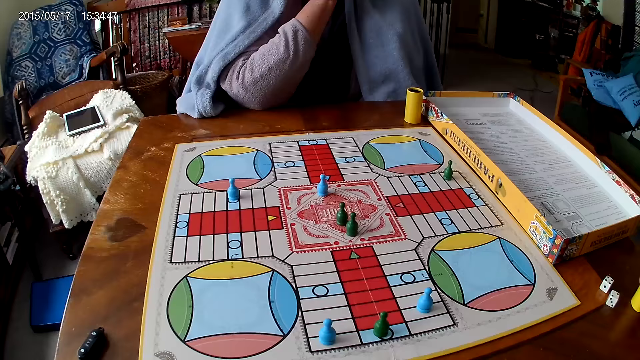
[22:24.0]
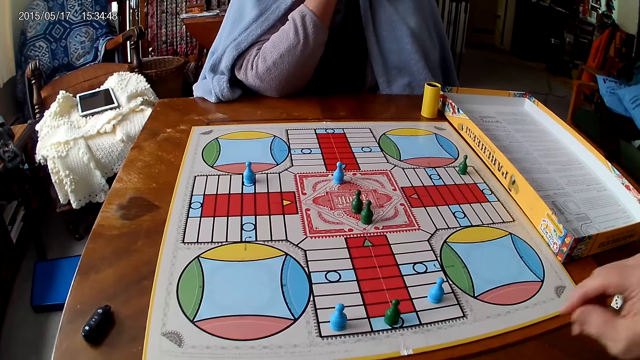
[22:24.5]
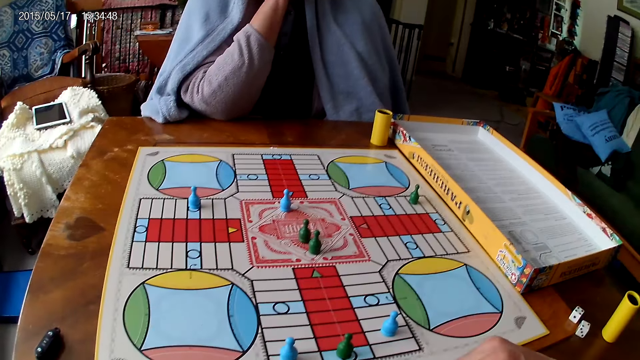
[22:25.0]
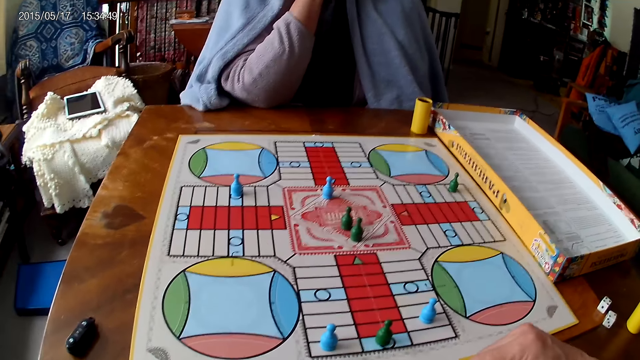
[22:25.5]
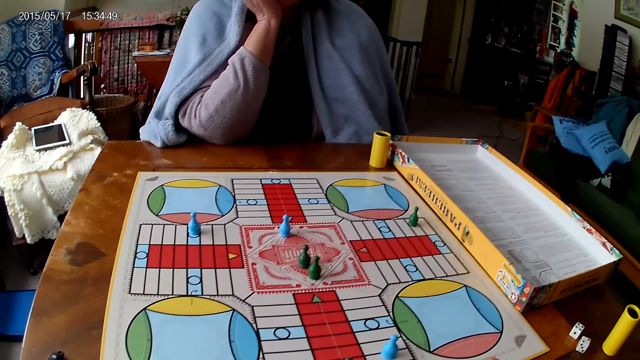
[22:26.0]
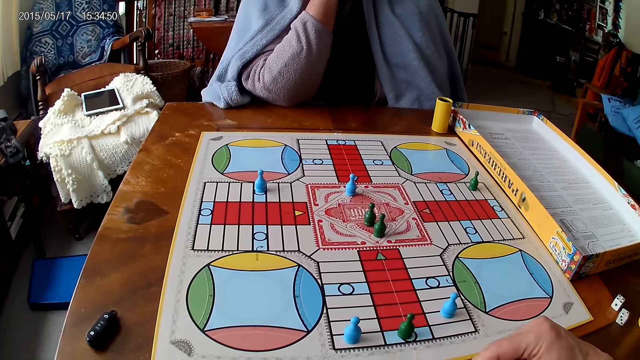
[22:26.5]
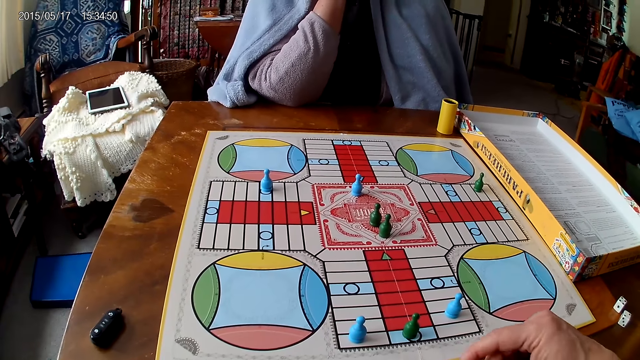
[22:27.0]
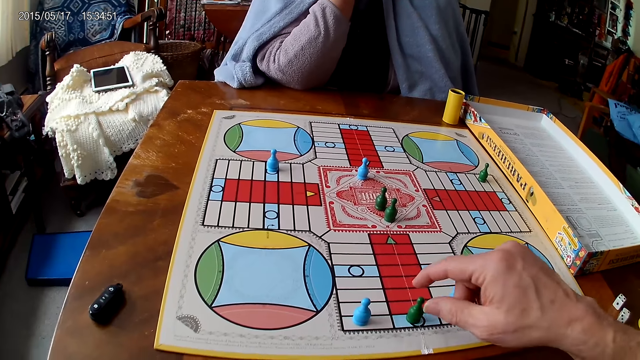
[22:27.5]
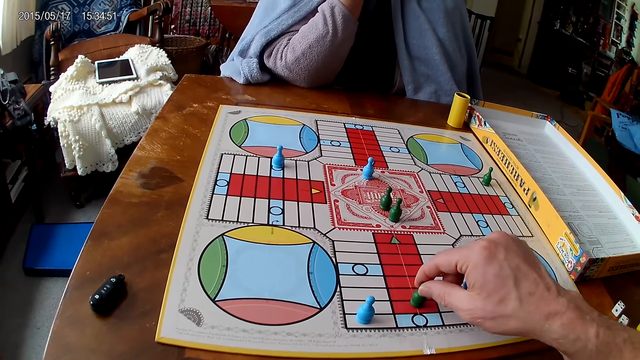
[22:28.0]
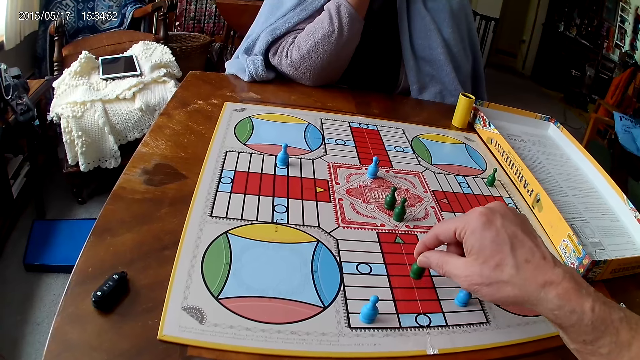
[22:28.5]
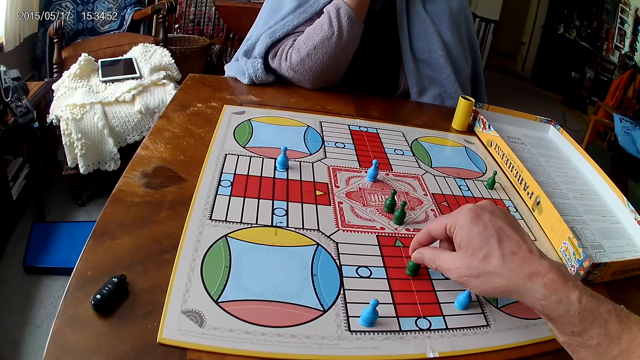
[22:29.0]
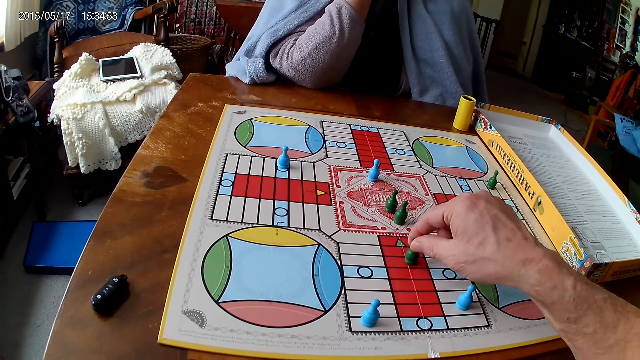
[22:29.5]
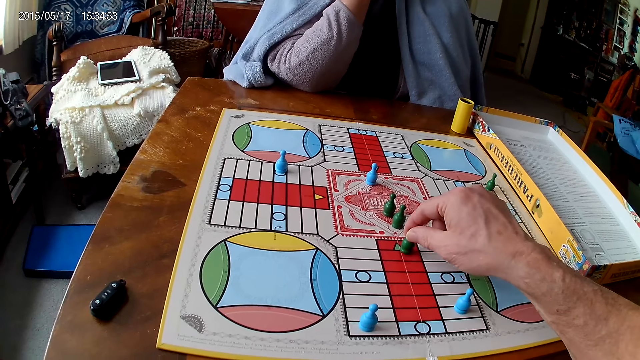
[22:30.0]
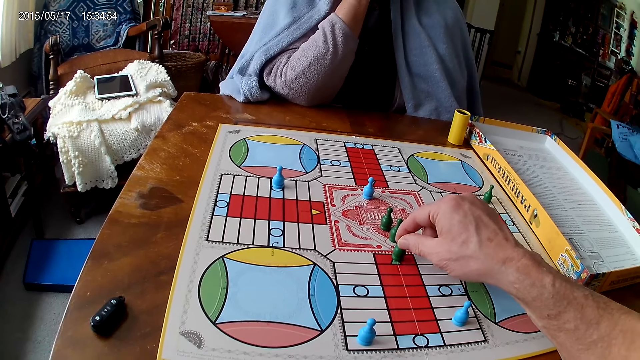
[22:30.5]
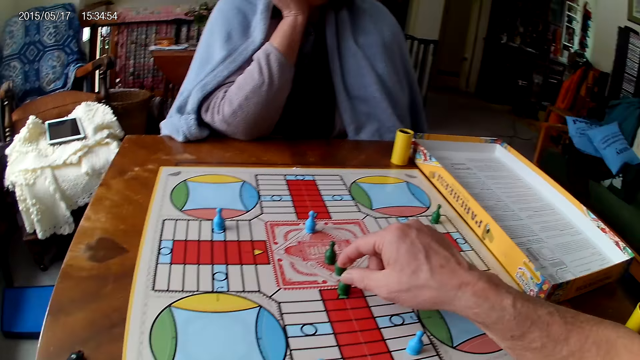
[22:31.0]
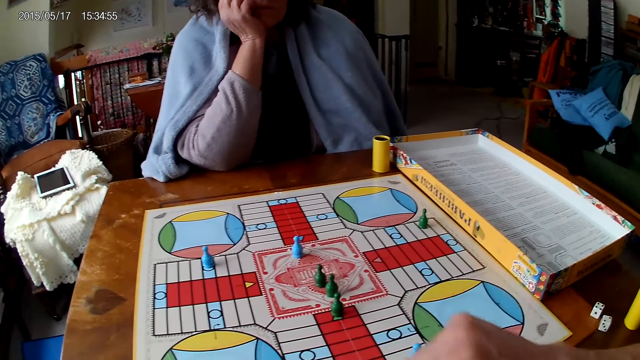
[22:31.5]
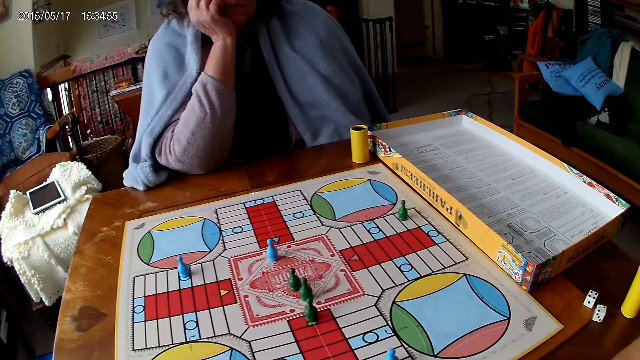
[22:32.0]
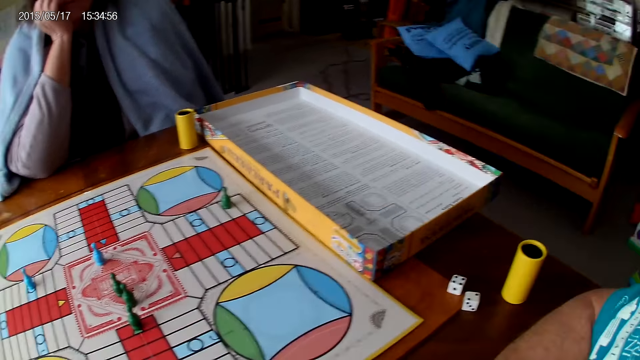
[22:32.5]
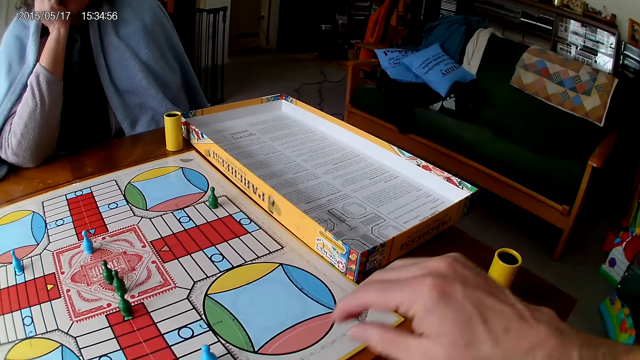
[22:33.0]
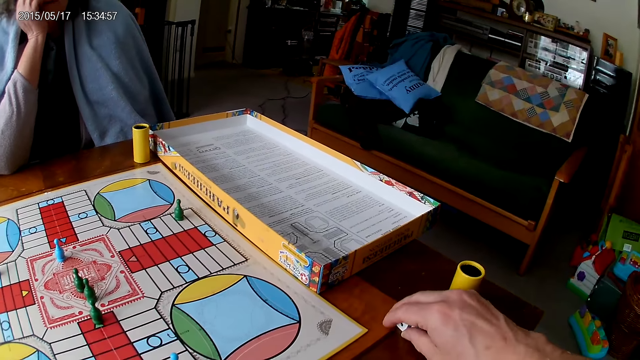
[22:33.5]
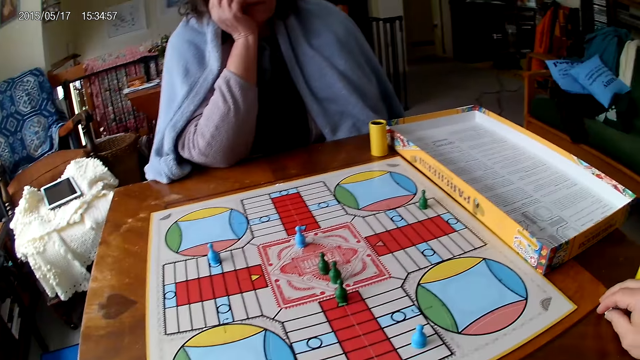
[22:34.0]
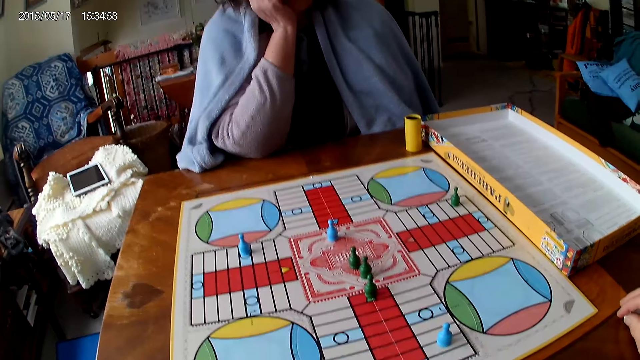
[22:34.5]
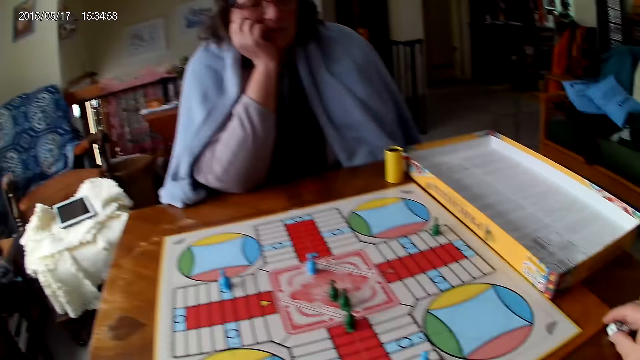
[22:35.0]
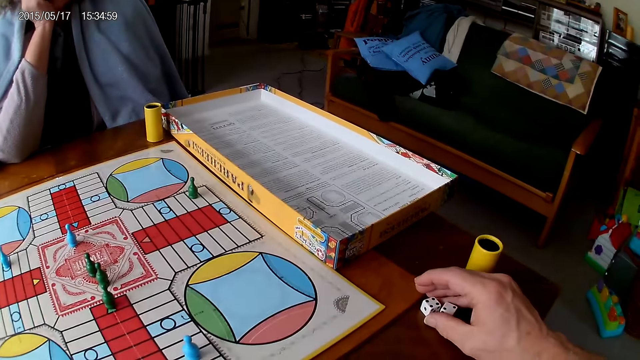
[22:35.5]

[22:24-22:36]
The camera wearer drops his container on the table with his right hand. He moves a piece on the Ludo board with his right hand. He moves the dice. He touches his dice on the table with his right hand.

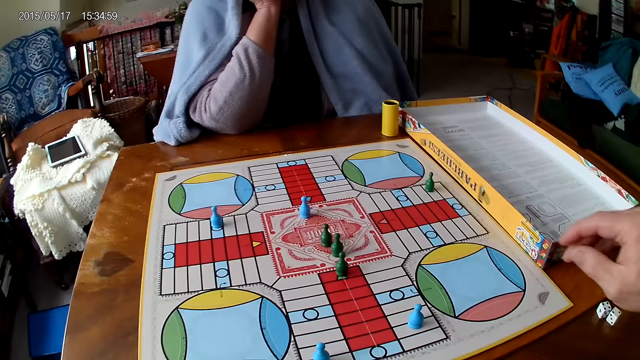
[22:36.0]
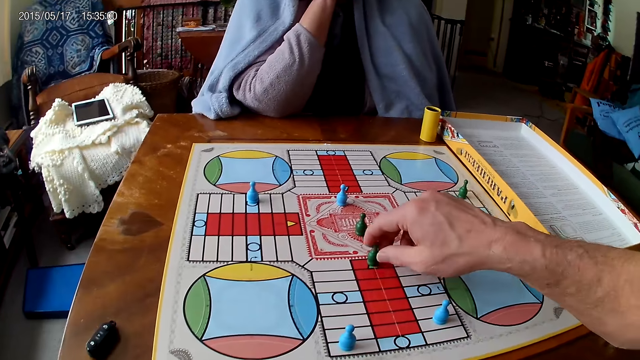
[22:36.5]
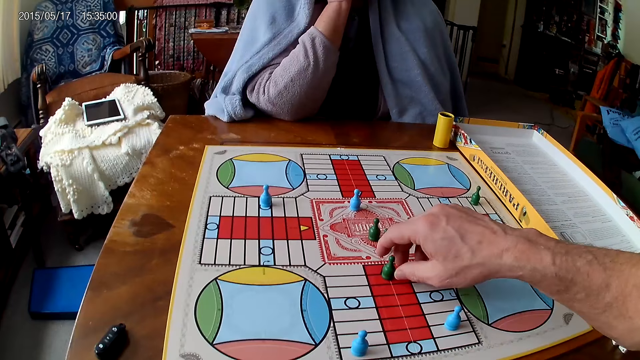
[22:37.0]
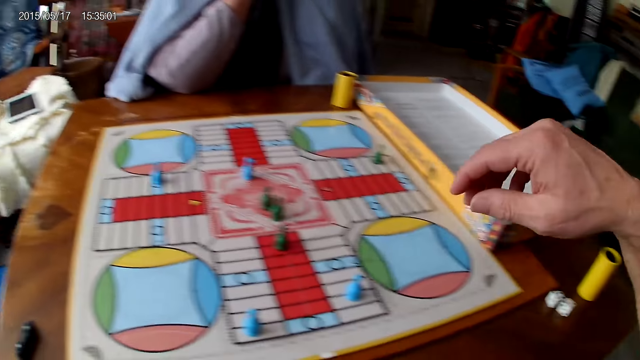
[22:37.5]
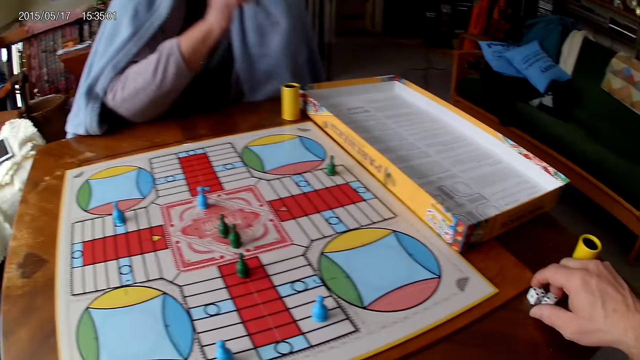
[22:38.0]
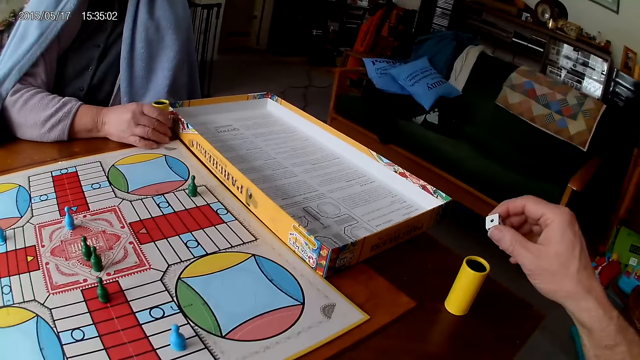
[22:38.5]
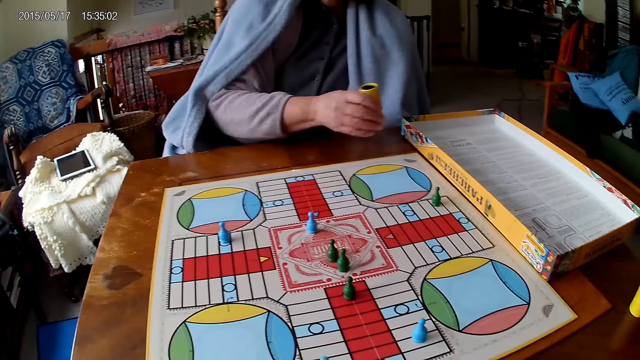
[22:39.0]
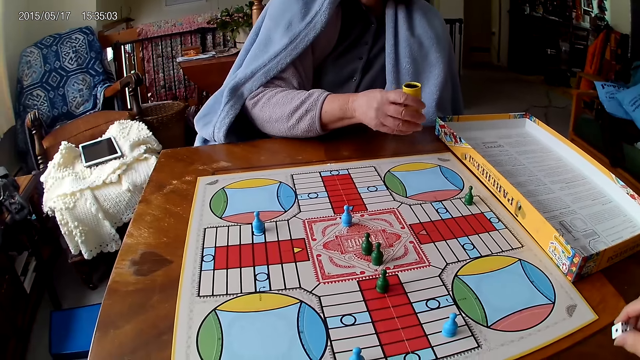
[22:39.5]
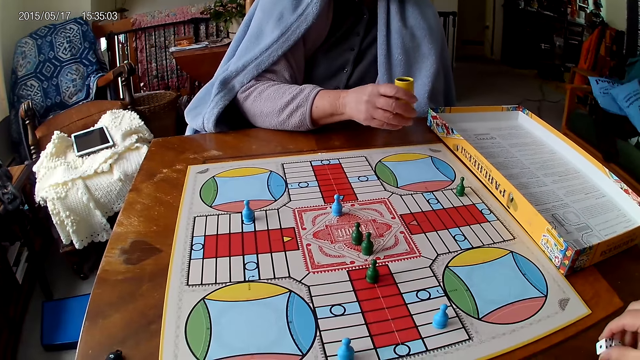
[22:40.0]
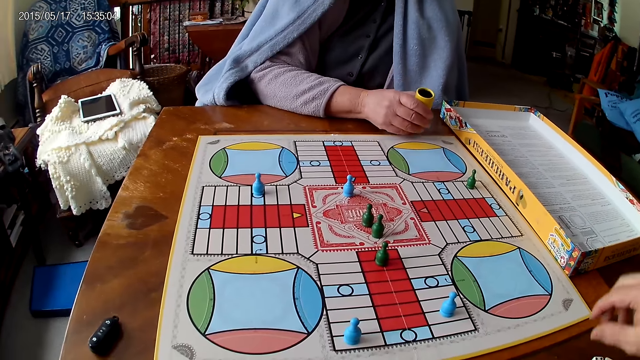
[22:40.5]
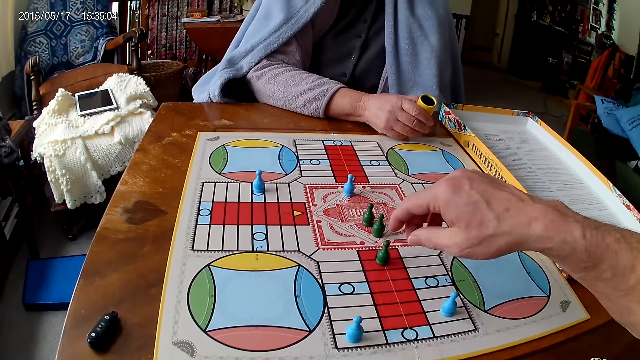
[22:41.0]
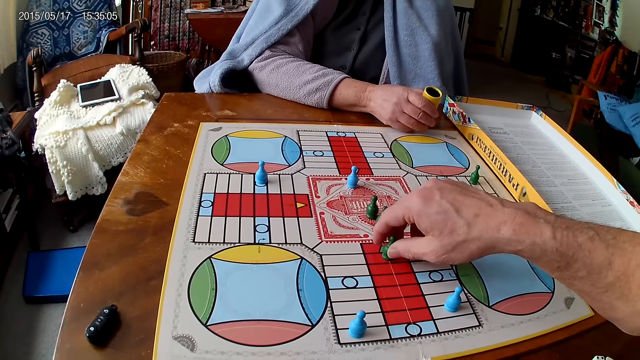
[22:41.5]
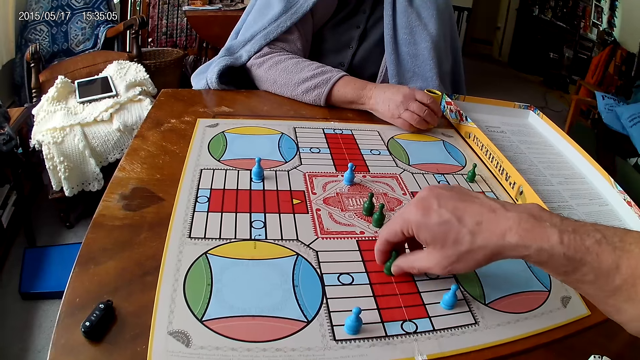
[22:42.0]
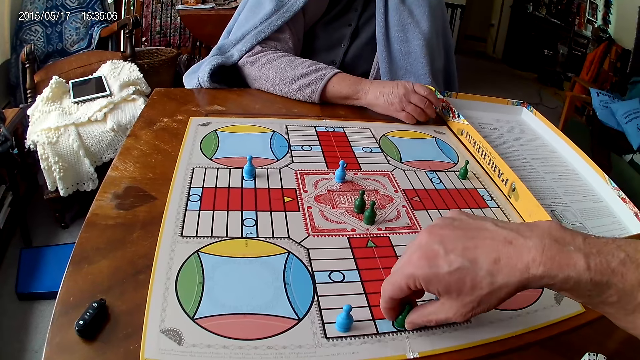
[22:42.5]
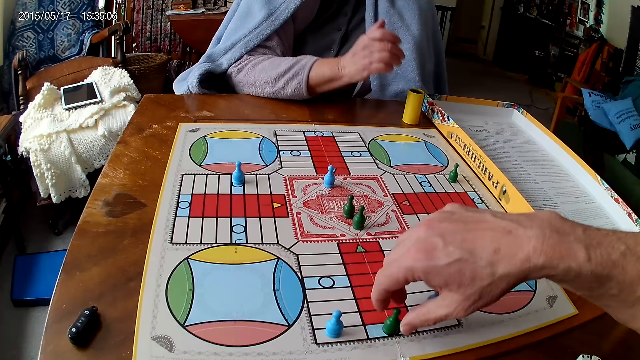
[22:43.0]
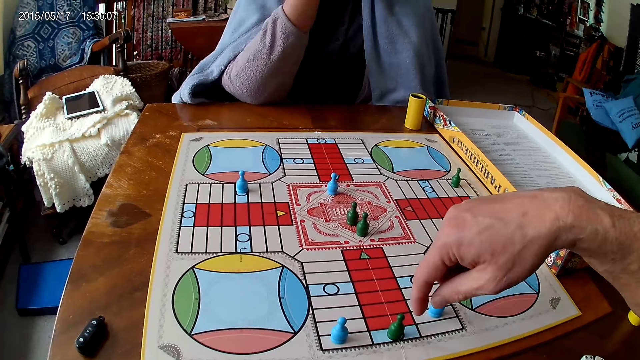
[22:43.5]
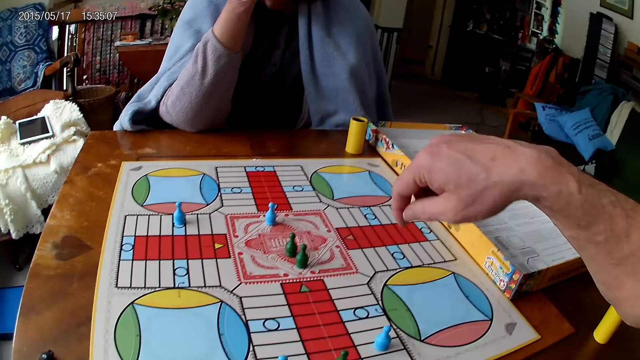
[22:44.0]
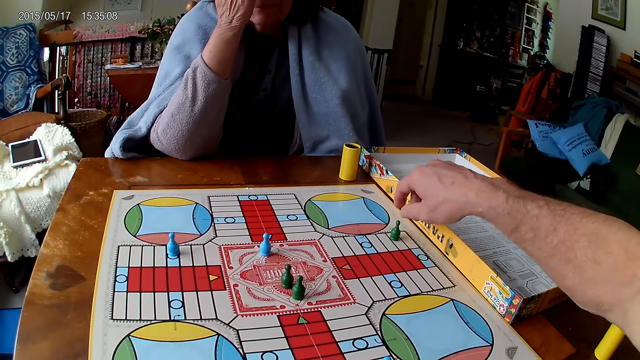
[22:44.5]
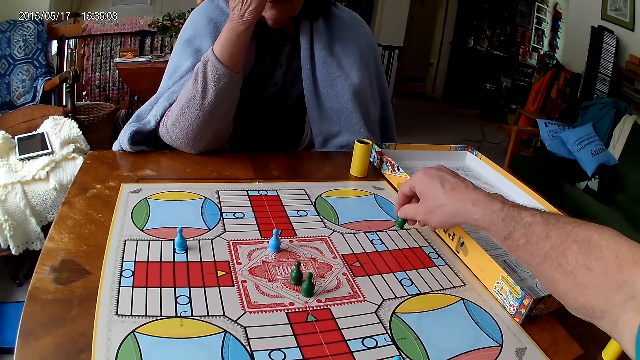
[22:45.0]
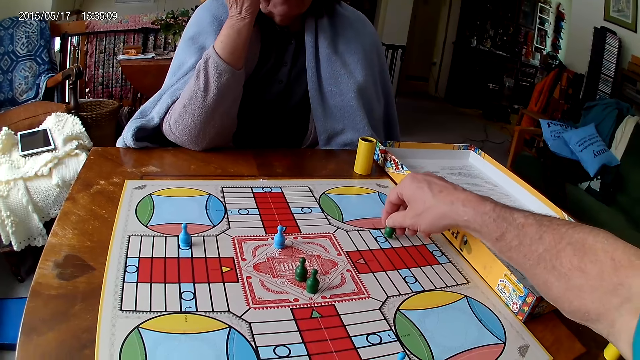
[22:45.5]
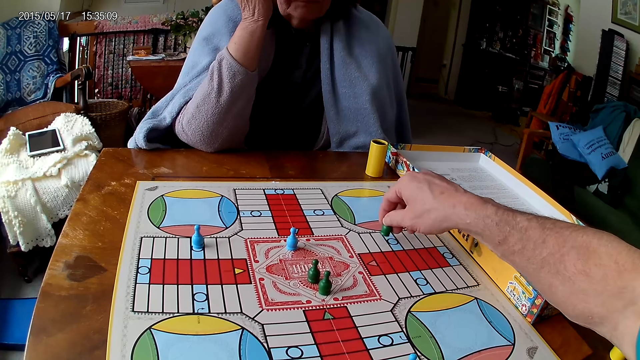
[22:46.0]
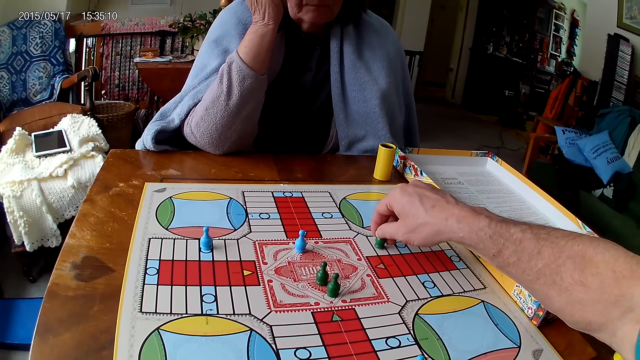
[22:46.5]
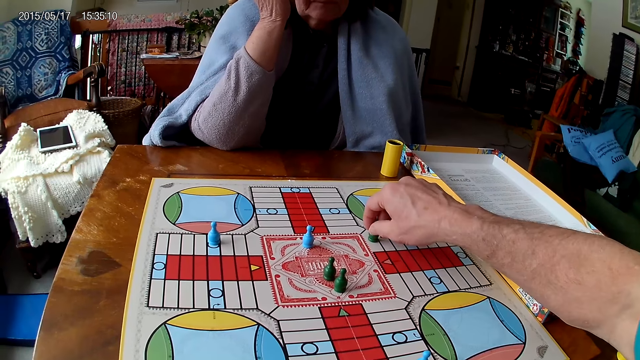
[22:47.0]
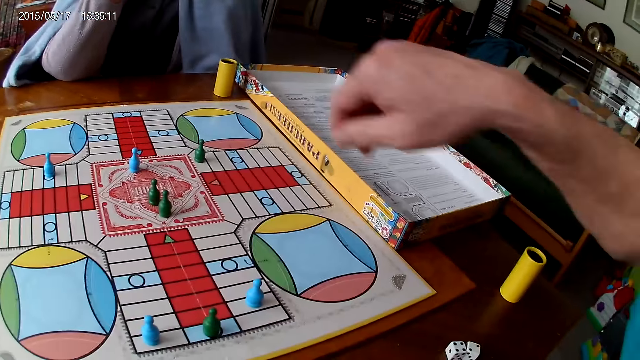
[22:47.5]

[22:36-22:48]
The camera wearer moves the dice. He moves a piece on the Ludo board with his right hand. He picks his dice from the Ludo board with his right hand. A woman spins the dice cup. She shakes her container with her right hand. The camera wearer drops his dice on the table. He moves the dice. He moves a piece on the Ludo board with his right hand. The woman drops the dice cup. The camera wearer moves the dice. He moves another piece on the Ludo board with his right hand. He moves a piece on the Ludo board with his right hand.
